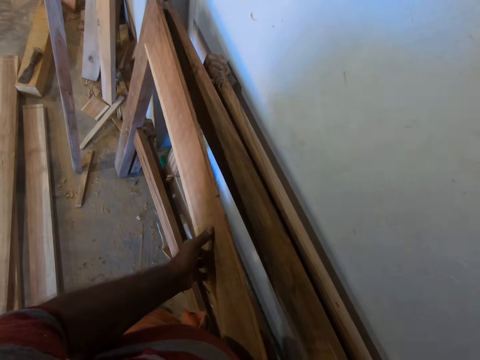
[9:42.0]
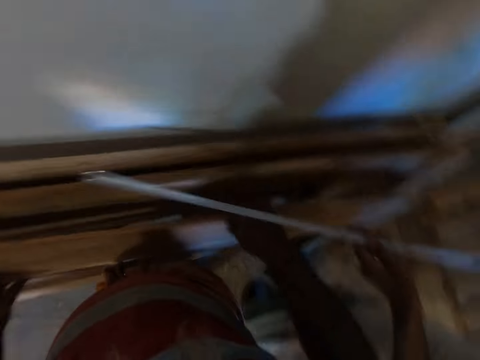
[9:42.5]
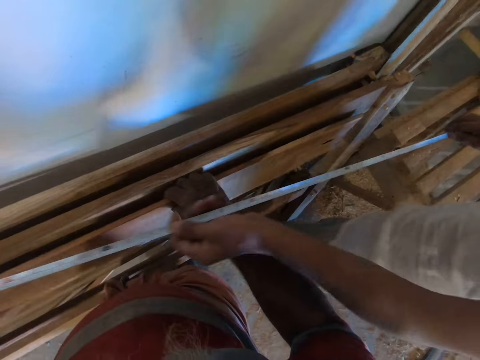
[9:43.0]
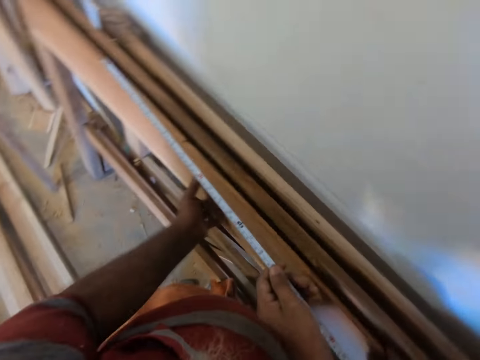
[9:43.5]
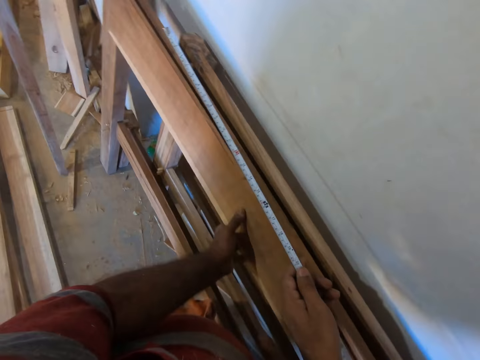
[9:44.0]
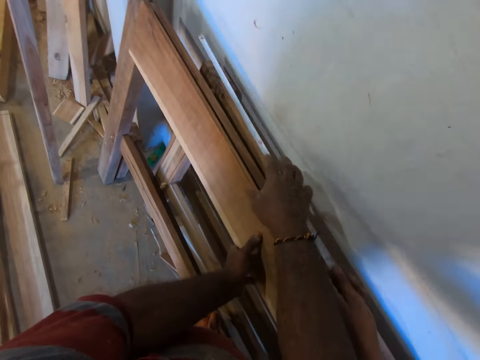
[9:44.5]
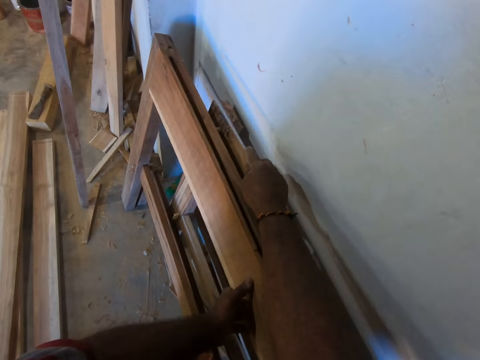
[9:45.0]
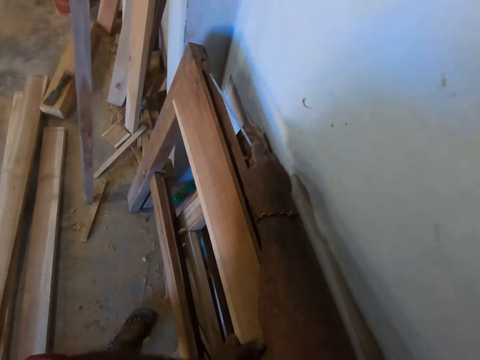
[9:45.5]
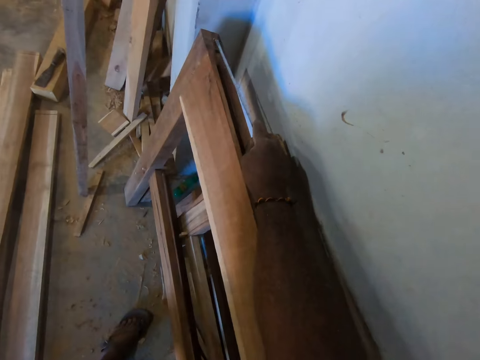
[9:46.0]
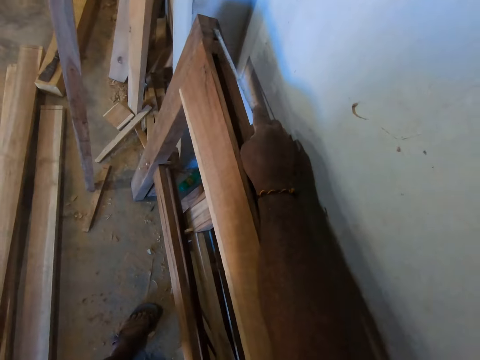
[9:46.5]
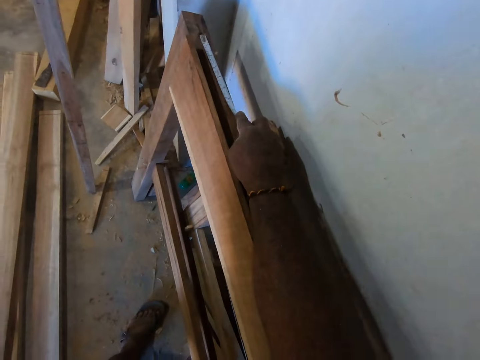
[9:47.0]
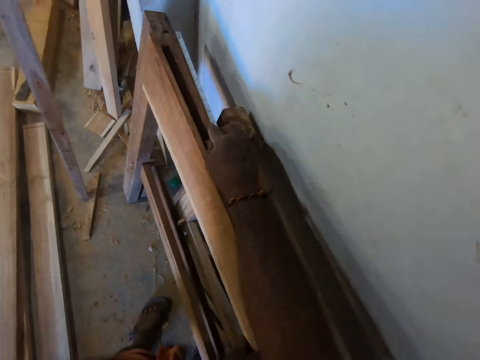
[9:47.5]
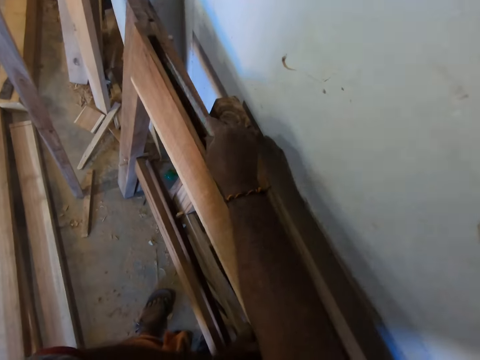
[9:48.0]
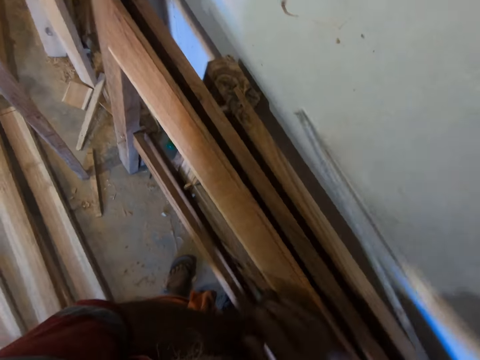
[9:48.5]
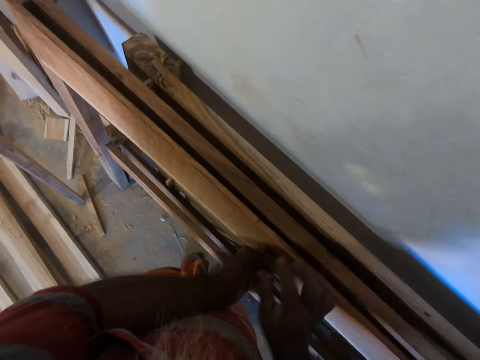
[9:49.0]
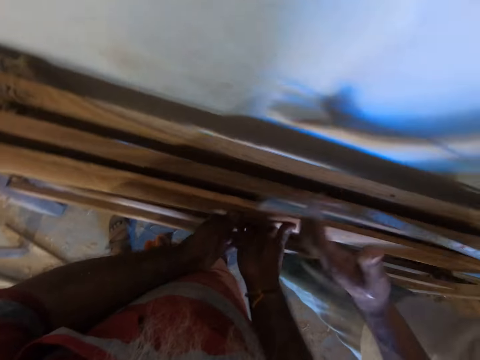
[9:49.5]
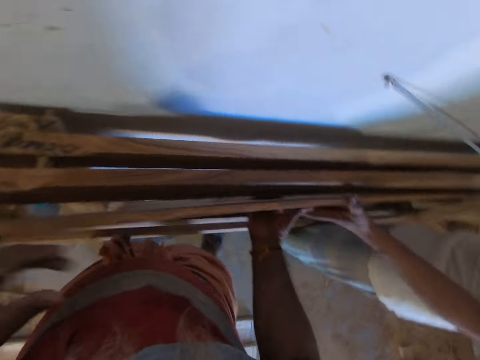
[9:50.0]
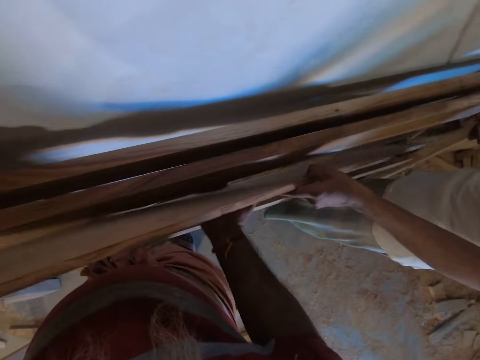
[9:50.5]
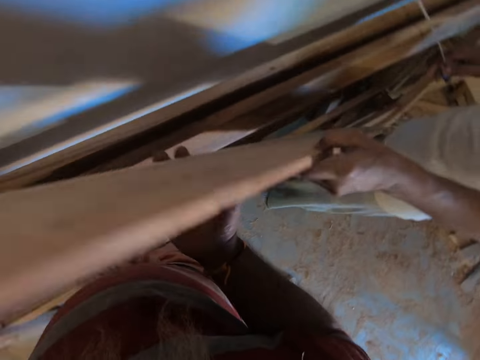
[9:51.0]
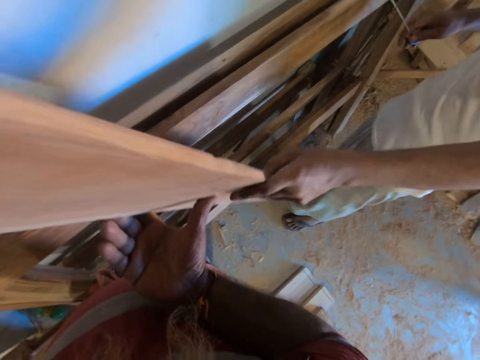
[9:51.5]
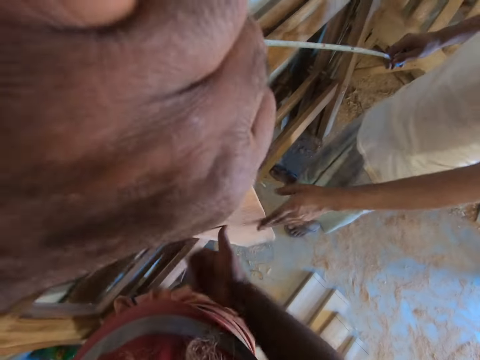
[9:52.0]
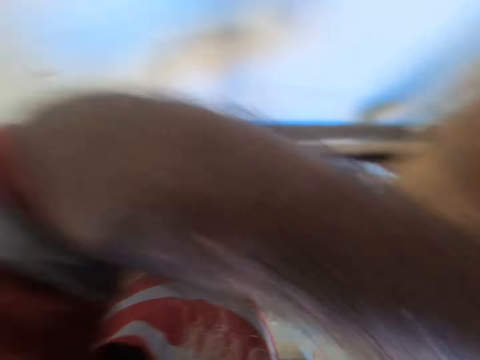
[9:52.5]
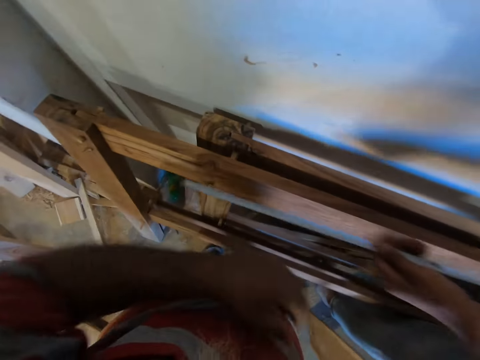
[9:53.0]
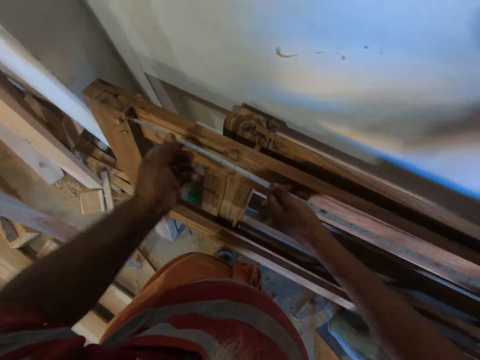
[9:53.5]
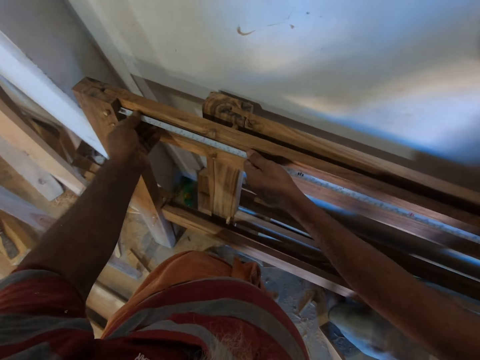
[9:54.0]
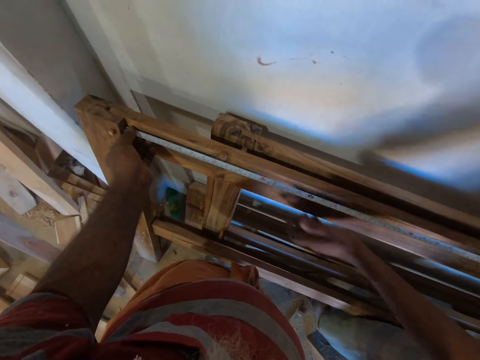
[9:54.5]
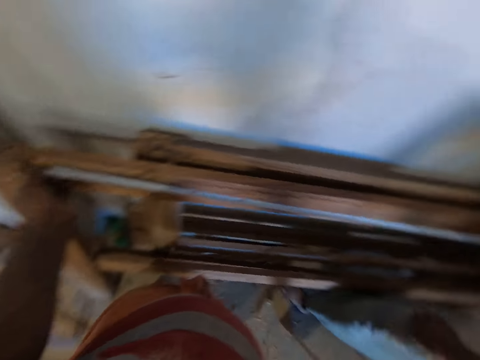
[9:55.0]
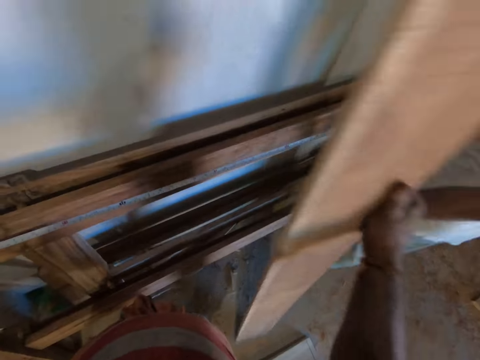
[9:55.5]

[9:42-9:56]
A man holds a measuring tape in both hands. The man measures a piece of wood. The camera wearer holds the measuring tape with his right hand. He measures the plank with the measuring tape in his right hand. The man holds the plank with his left hand. The man lifts the plank in his left hand with the camera wearer. The camera wearer holds the piece of wood. He turns the plank with both hands. He drops the piece of wood on the floor. The man measures the bed base with the measuring tape in his left hand. The camera wearer holds the measuring tape with his left hand.

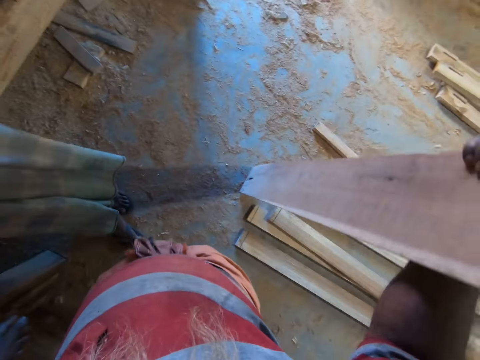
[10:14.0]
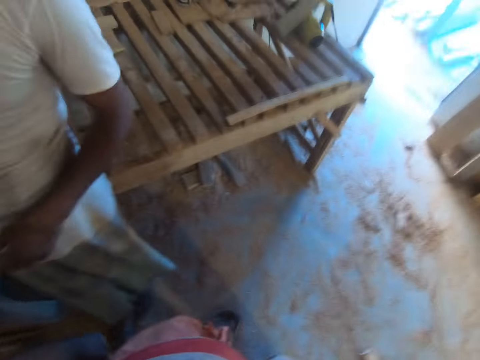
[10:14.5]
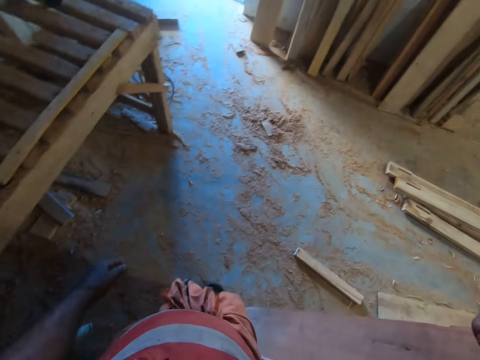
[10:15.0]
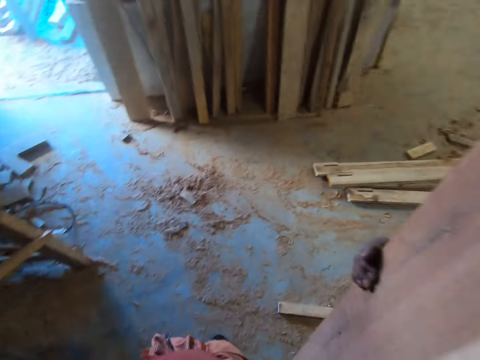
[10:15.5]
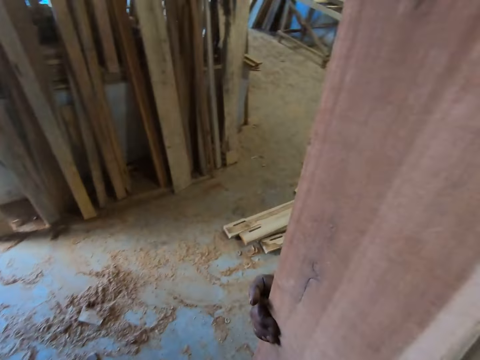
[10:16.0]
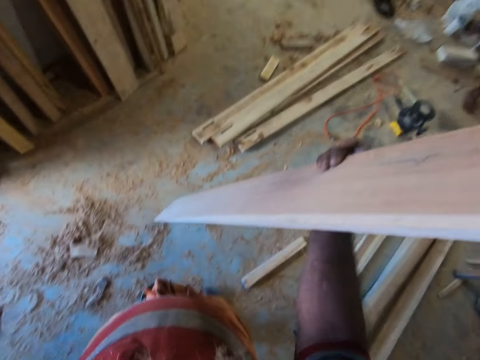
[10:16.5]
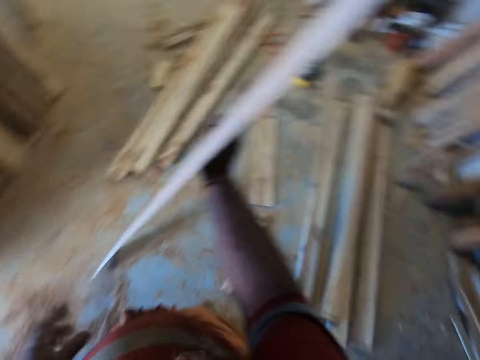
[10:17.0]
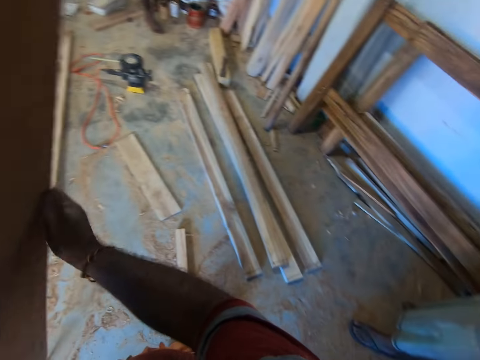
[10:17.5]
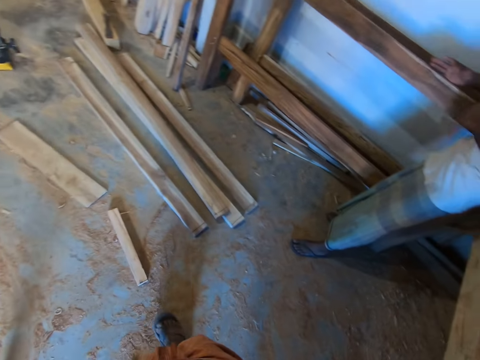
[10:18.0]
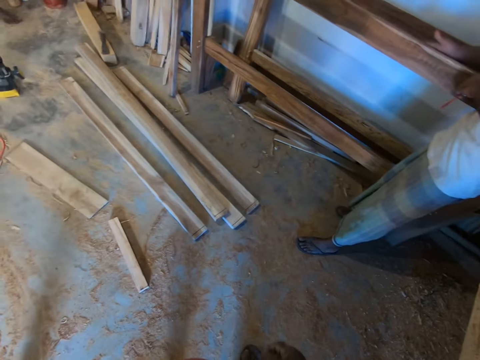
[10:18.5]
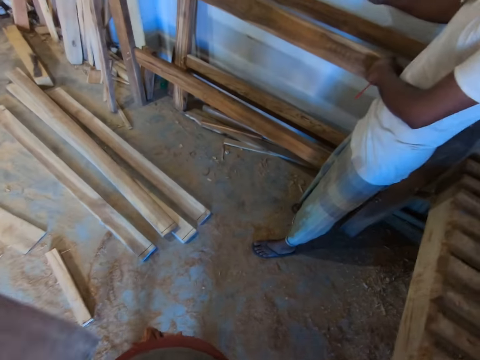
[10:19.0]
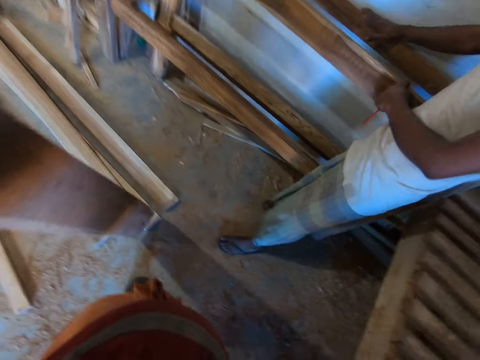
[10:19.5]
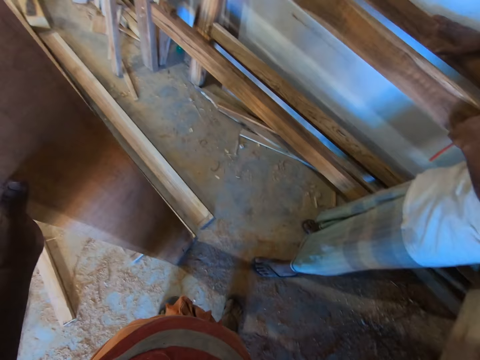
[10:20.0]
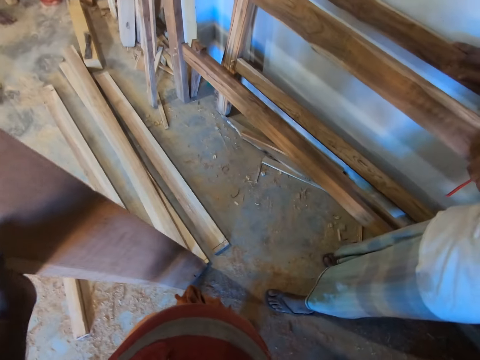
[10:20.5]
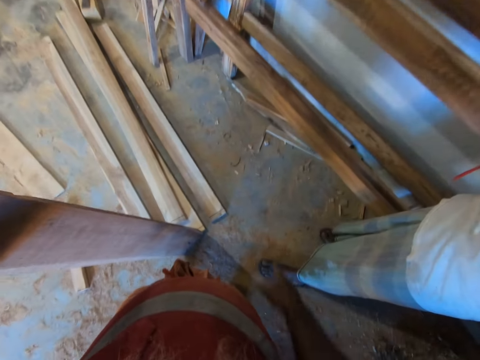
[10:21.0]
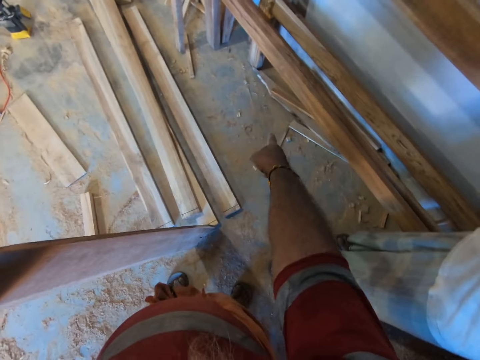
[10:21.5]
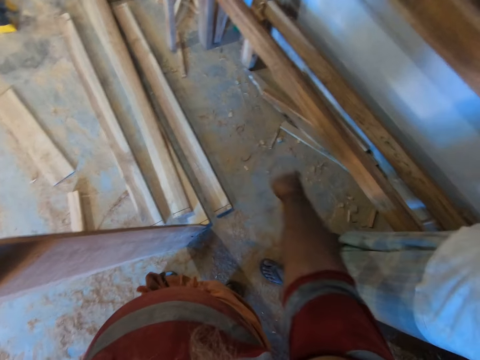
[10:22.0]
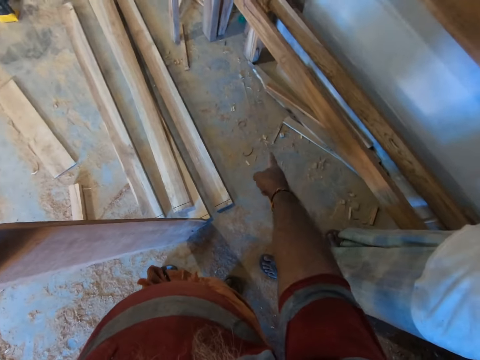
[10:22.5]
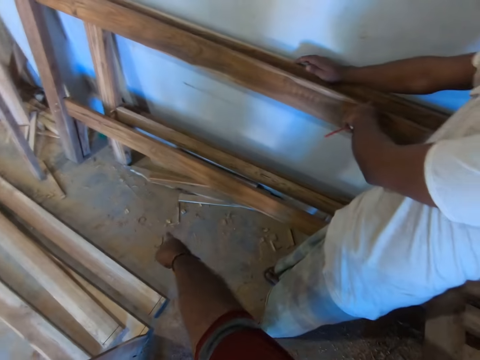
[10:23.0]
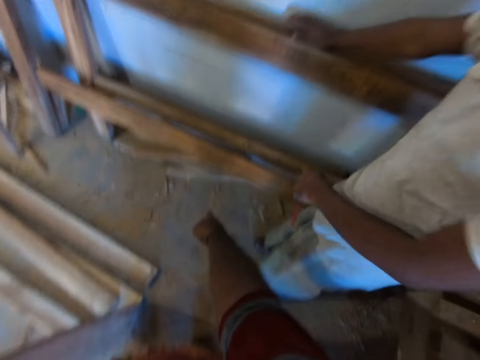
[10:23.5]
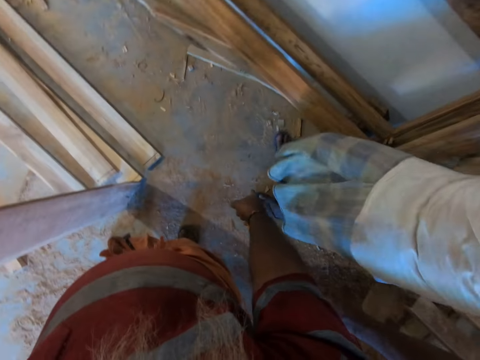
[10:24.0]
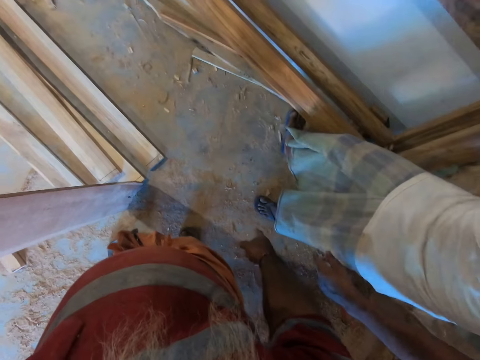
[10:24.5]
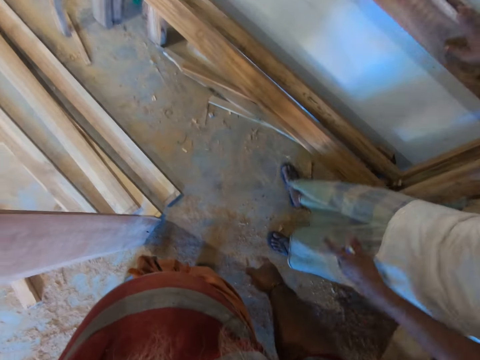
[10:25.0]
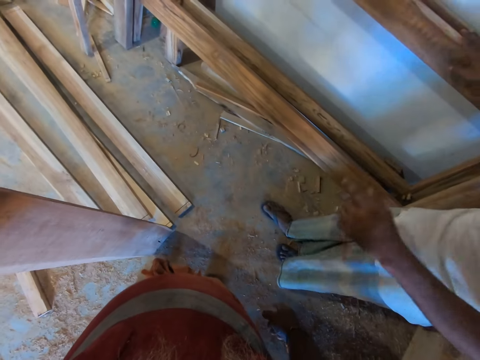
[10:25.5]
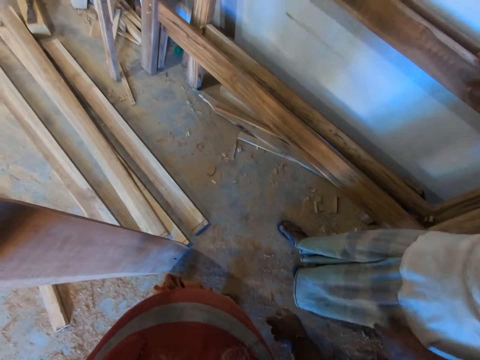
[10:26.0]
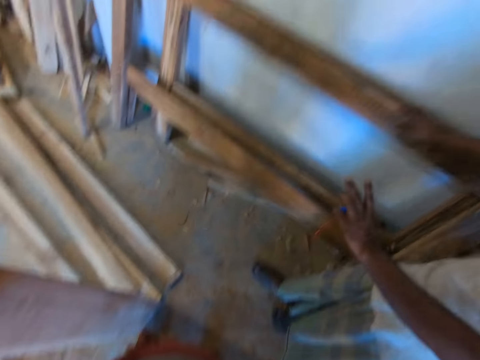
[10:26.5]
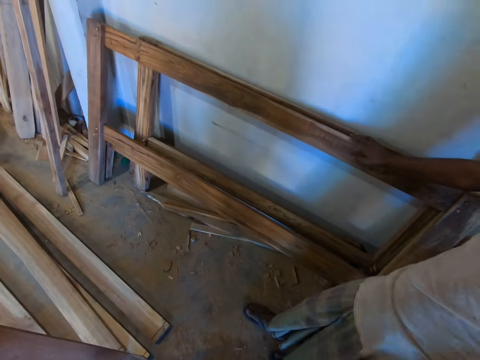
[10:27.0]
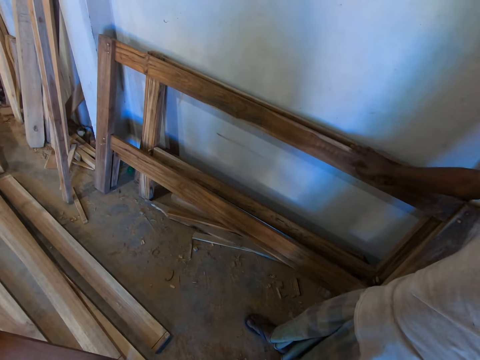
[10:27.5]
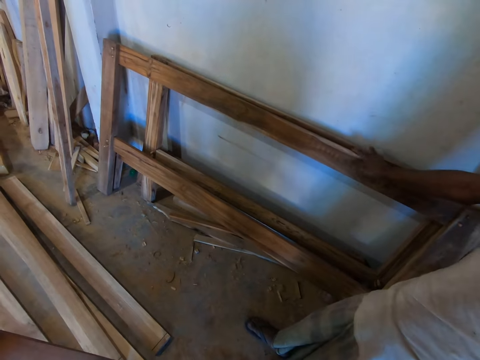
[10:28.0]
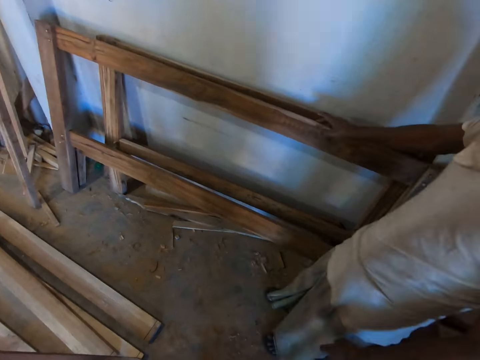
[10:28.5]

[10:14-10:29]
The camera wearer walks. He passes the plank from his right hand to his left hand. A man interacts with the camera wearer.
